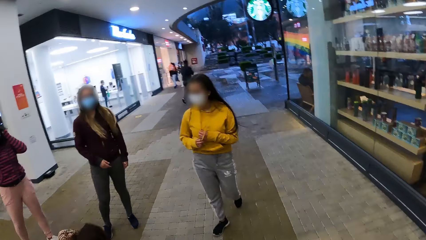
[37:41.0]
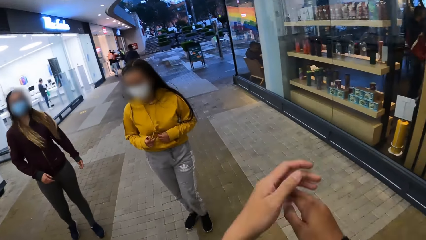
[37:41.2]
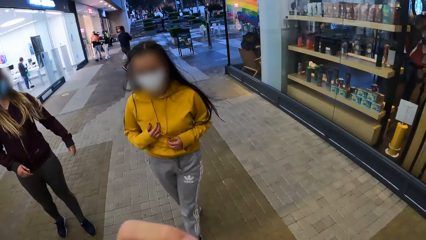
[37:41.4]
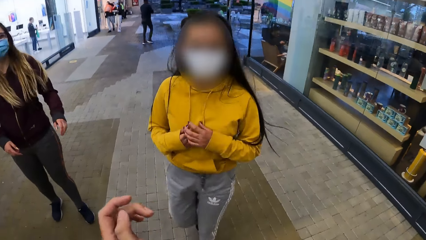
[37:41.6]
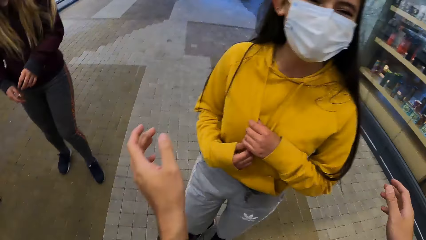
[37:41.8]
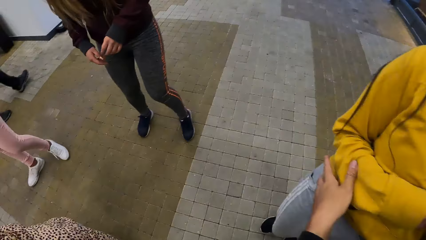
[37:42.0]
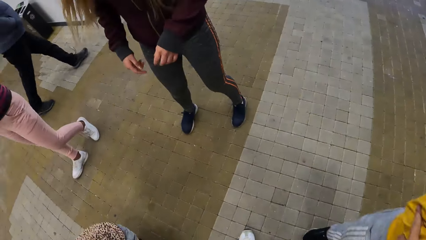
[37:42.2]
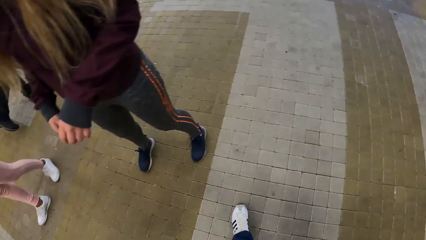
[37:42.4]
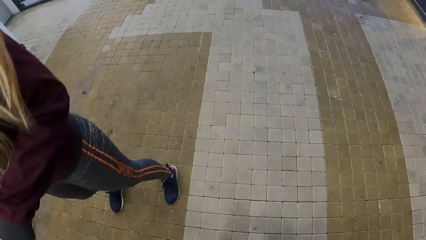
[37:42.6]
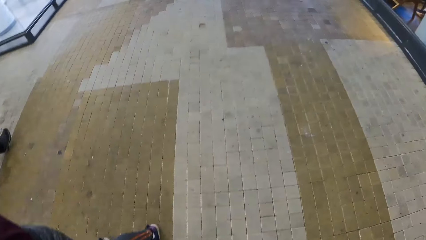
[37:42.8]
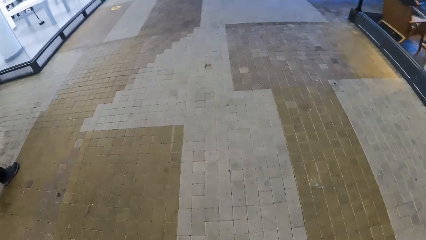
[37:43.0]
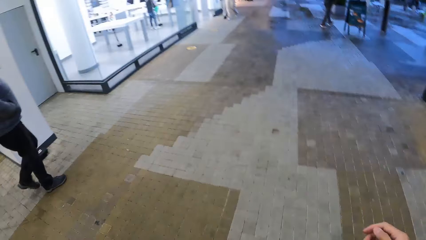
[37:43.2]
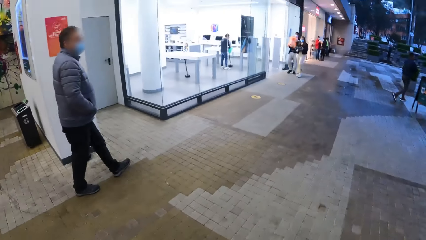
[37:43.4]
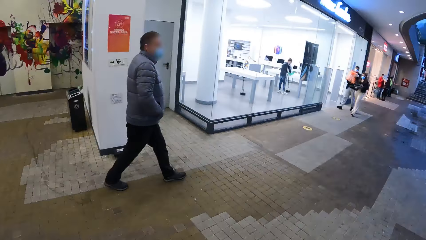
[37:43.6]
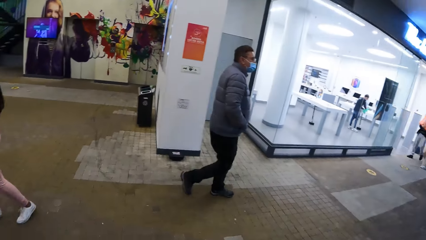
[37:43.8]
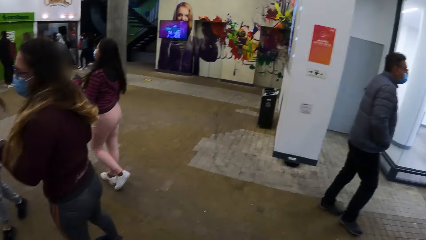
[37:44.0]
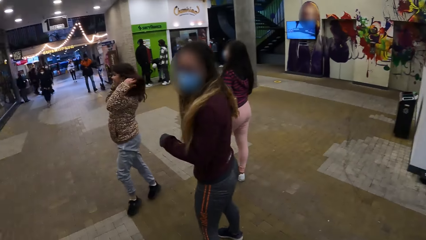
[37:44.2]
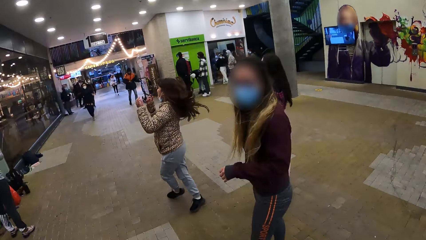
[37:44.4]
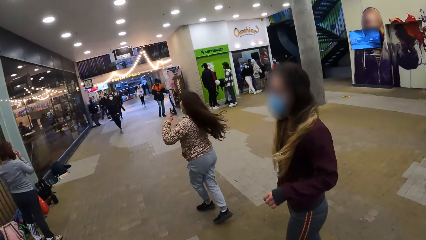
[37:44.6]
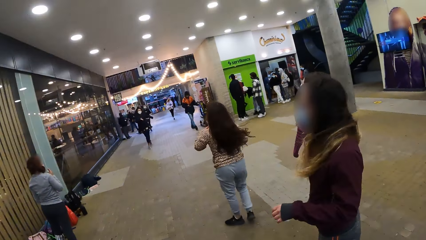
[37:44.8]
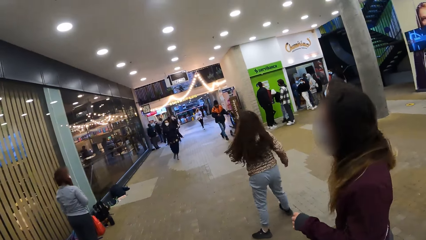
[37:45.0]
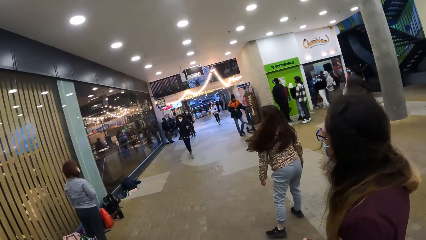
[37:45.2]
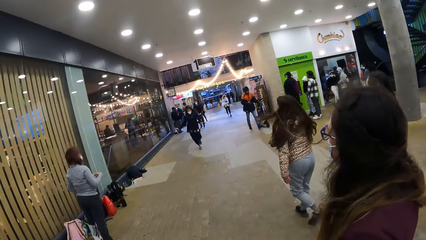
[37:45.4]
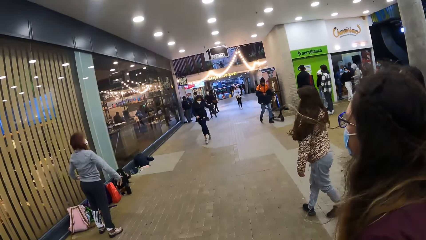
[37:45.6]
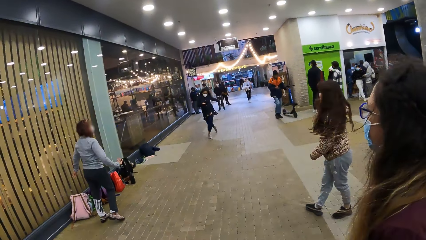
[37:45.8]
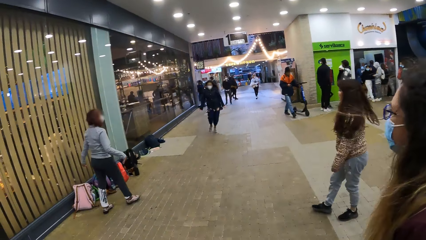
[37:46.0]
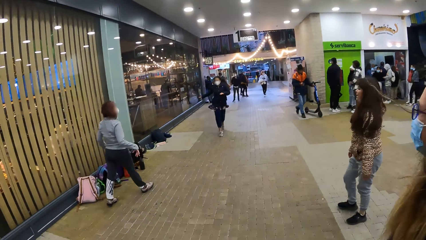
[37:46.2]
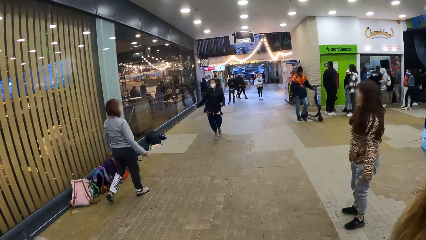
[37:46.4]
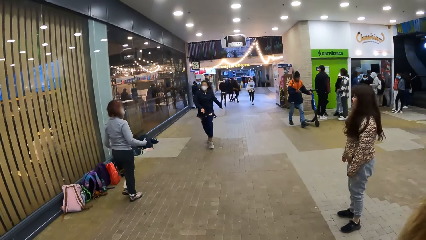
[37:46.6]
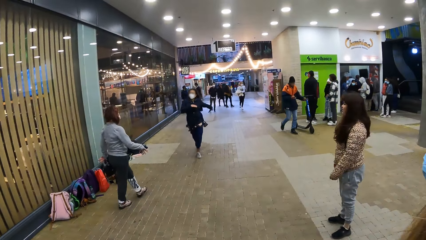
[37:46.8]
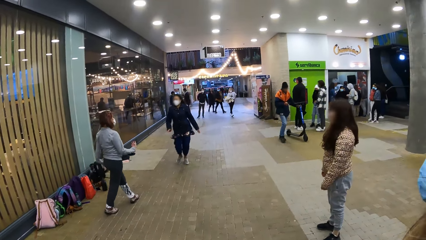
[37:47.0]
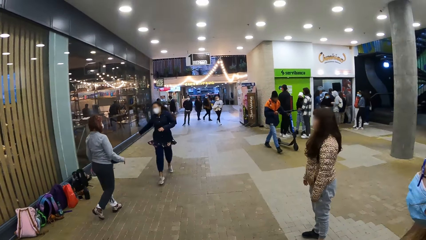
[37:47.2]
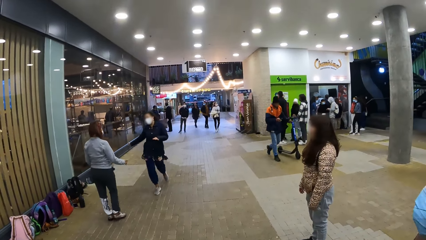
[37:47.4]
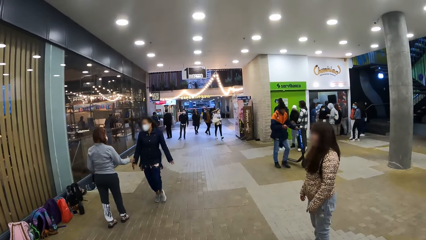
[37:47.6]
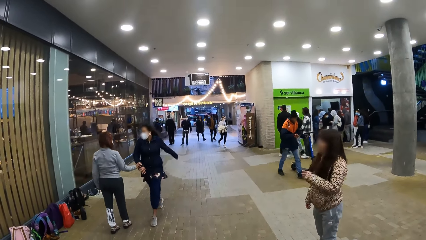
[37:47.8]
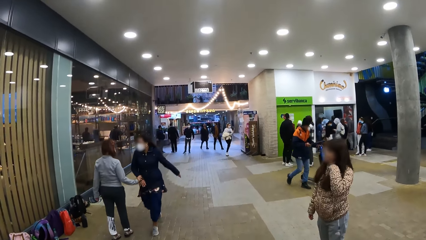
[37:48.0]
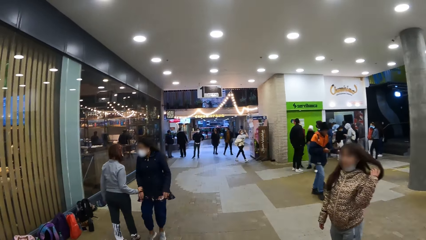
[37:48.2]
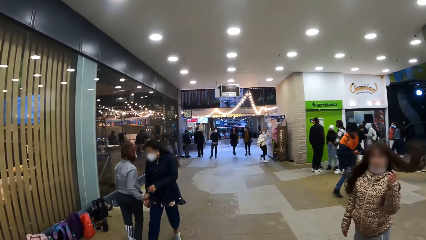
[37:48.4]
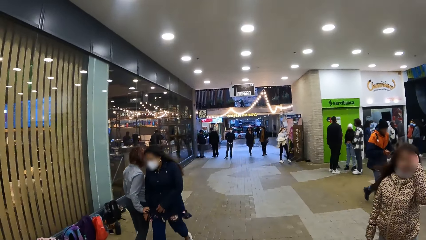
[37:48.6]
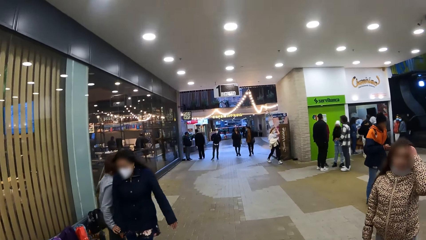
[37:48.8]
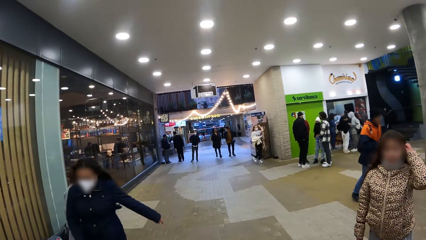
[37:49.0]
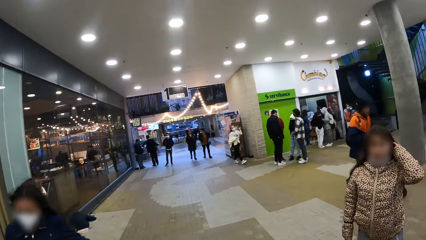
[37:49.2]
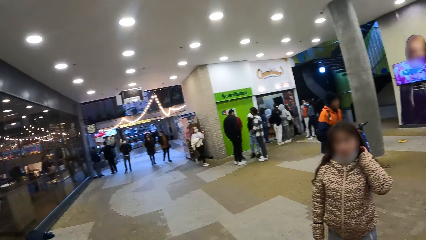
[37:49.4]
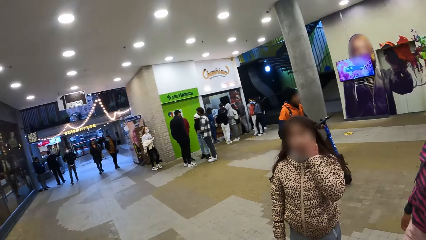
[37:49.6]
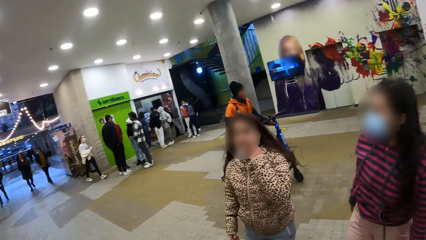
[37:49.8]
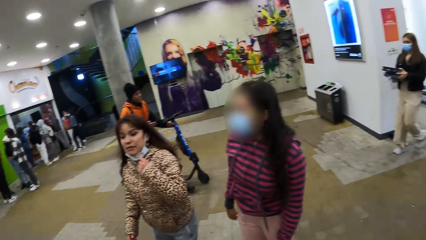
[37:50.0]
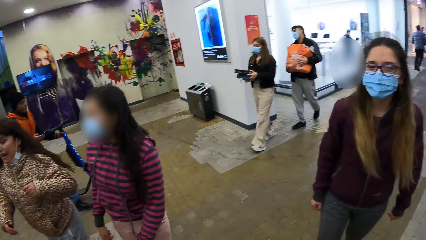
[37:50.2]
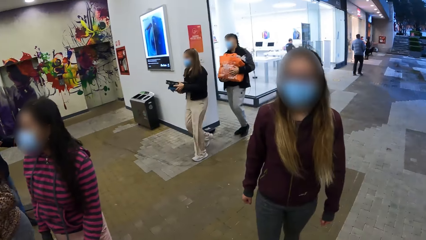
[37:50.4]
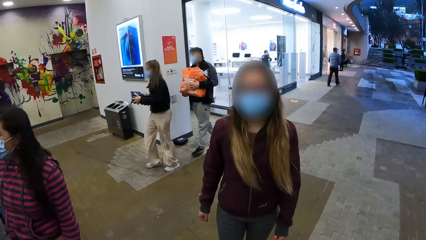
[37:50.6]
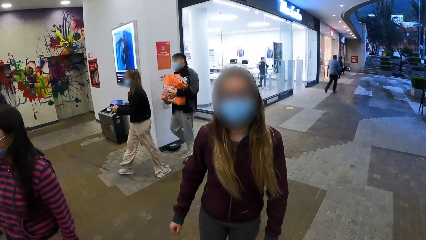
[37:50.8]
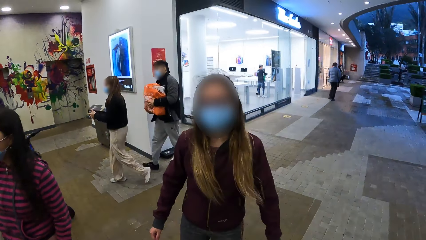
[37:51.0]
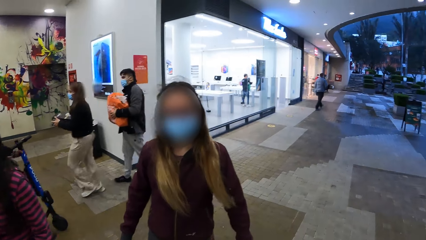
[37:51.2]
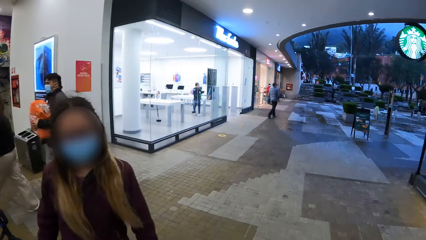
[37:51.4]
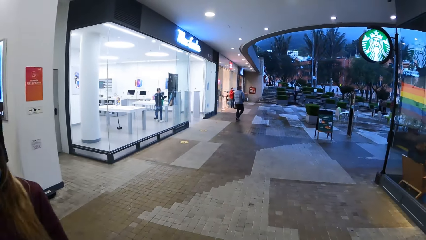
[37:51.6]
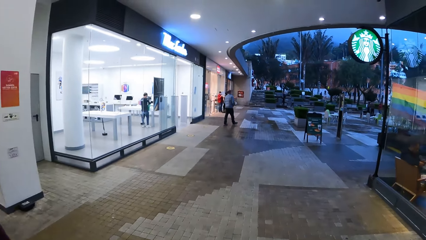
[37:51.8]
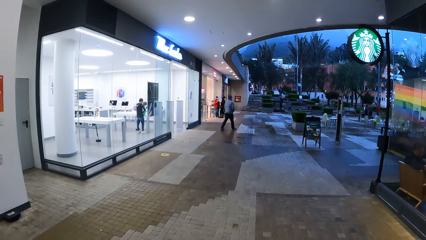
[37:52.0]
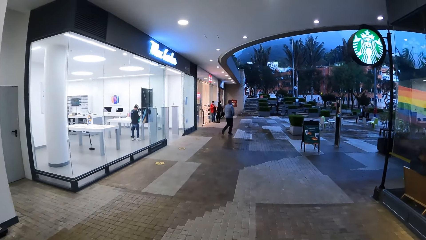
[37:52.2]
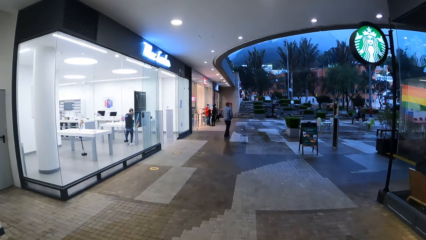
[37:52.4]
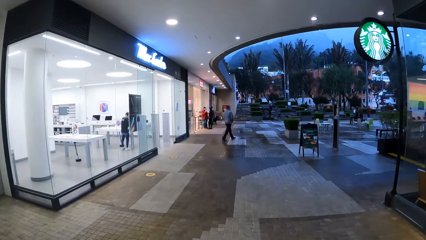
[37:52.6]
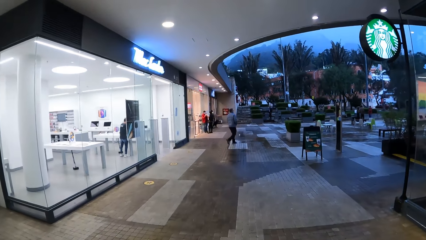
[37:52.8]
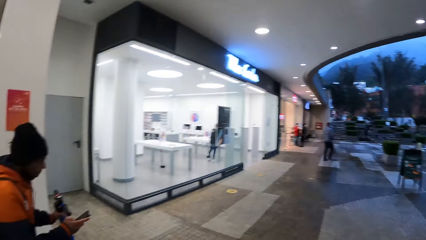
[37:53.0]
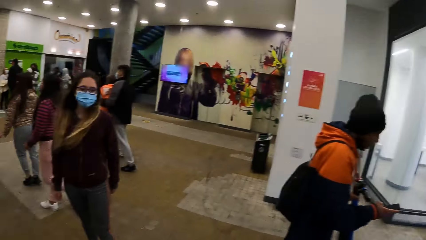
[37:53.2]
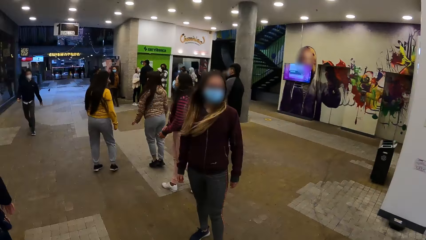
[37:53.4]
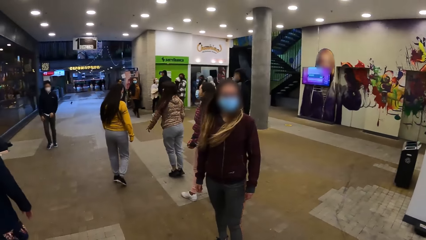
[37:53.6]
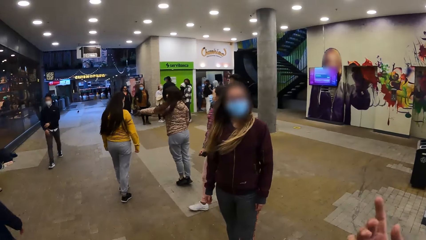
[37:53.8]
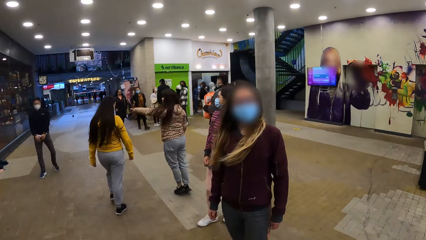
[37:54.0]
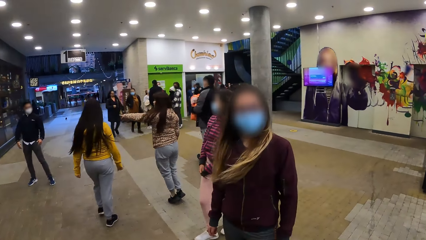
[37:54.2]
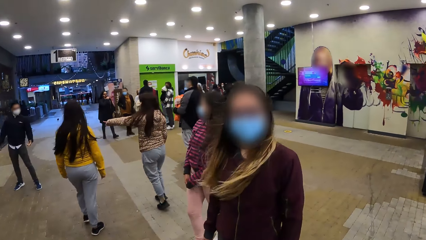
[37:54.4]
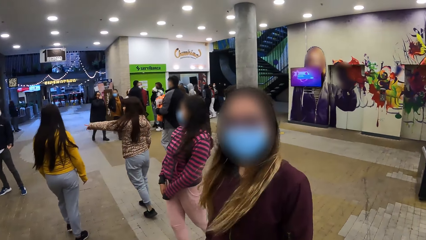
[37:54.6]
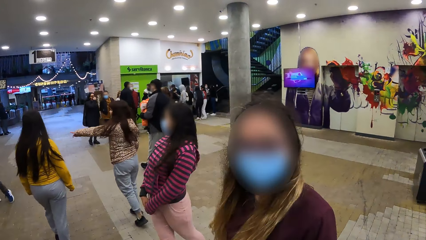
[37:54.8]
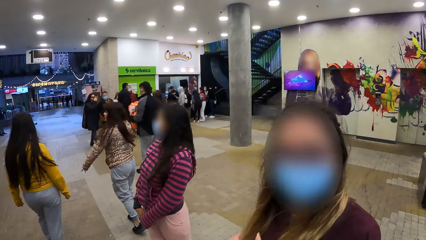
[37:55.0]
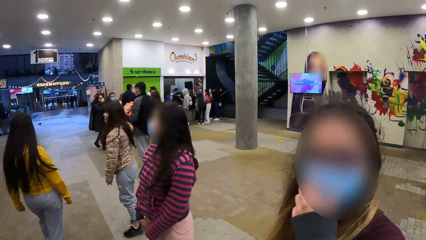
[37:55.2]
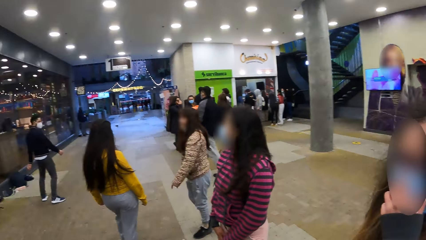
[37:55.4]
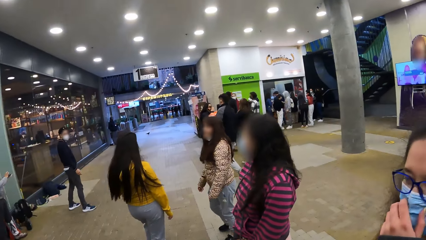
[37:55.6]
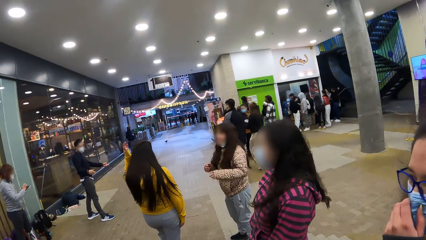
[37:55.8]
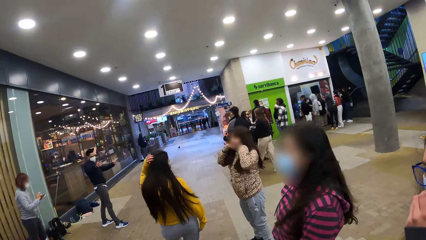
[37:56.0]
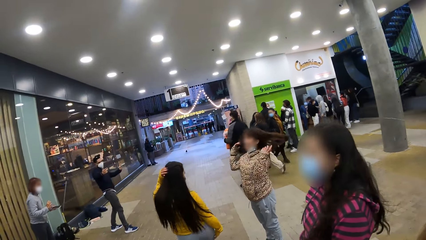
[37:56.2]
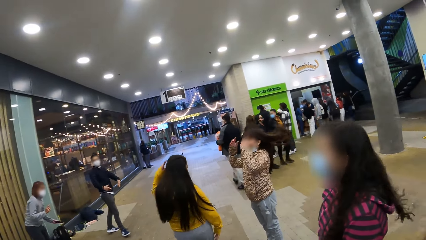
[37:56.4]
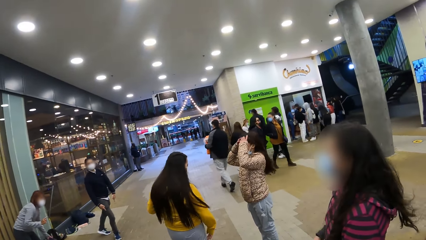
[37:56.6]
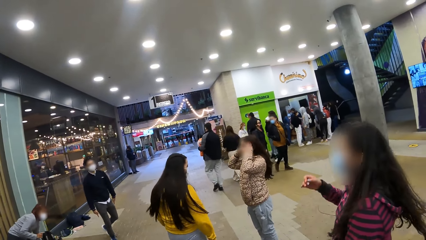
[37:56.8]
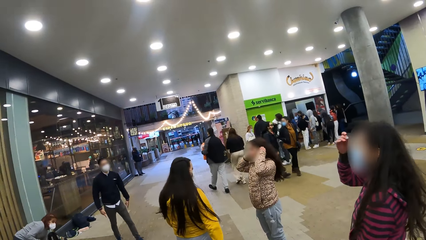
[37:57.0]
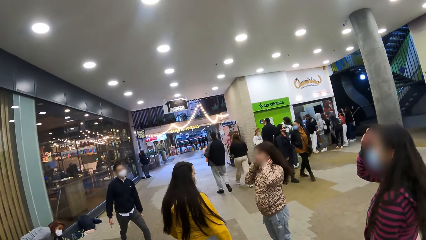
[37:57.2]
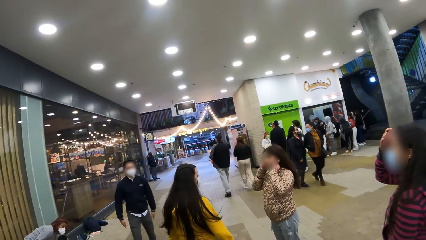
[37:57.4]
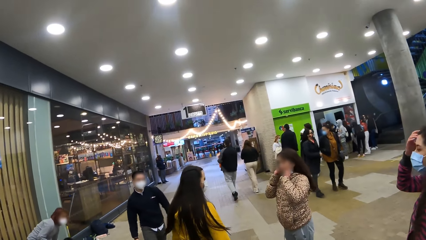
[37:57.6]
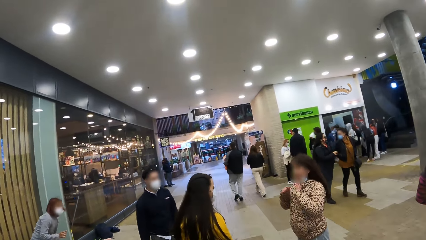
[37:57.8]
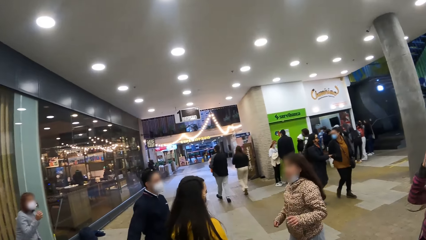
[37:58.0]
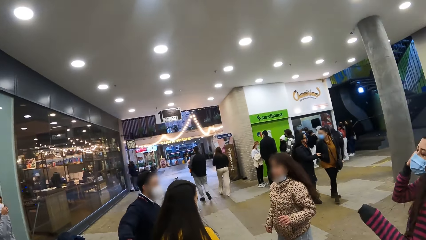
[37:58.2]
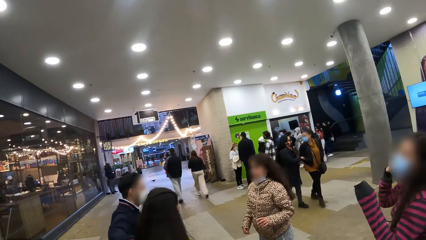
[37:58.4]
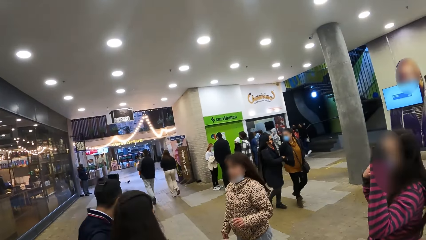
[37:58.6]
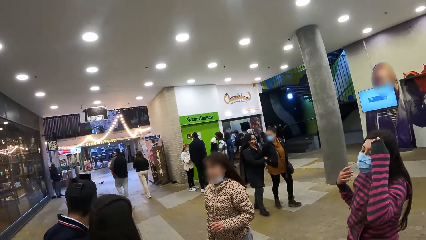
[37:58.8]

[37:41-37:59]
The camera wearer moves both hands around. They walk around, look around, walk around and look around. They look around again.
